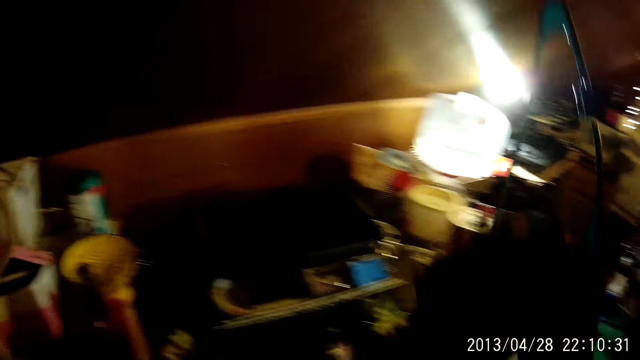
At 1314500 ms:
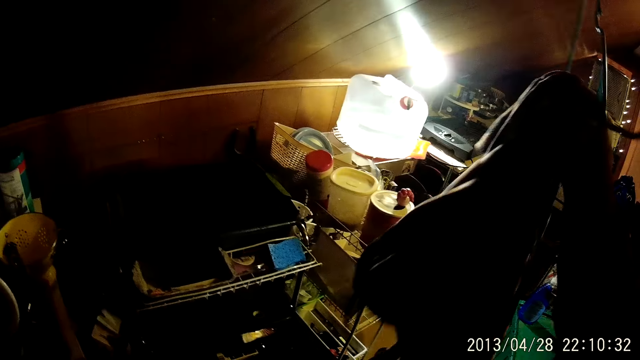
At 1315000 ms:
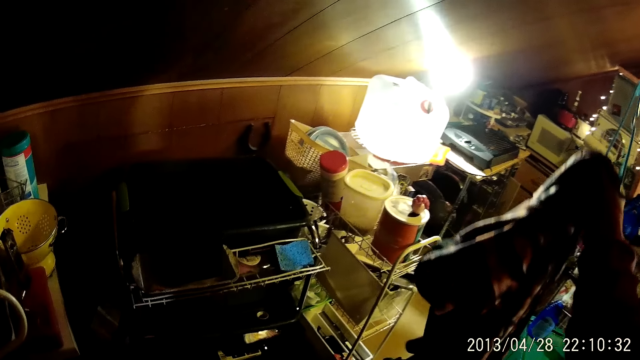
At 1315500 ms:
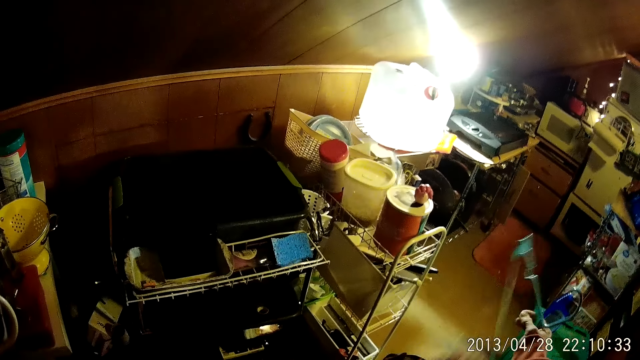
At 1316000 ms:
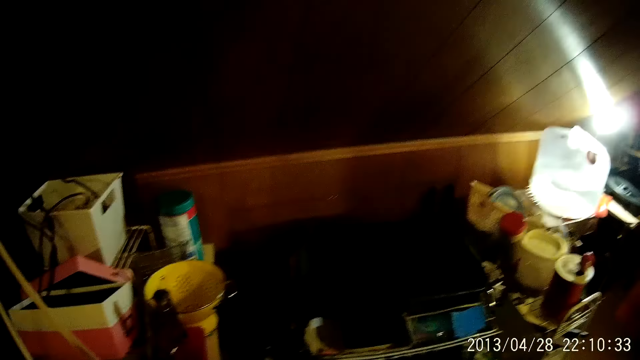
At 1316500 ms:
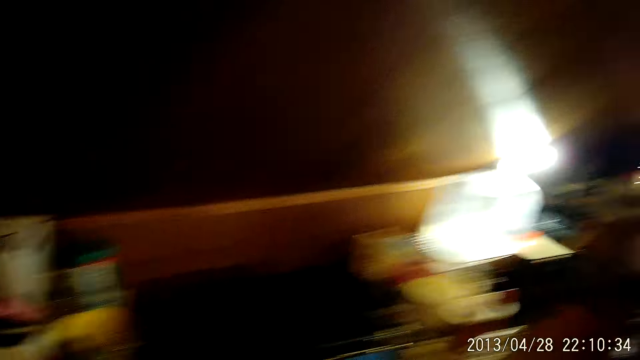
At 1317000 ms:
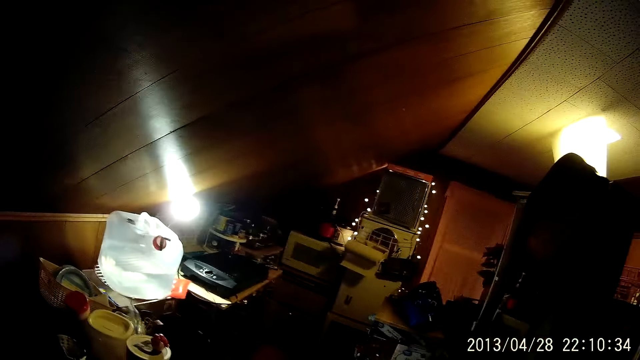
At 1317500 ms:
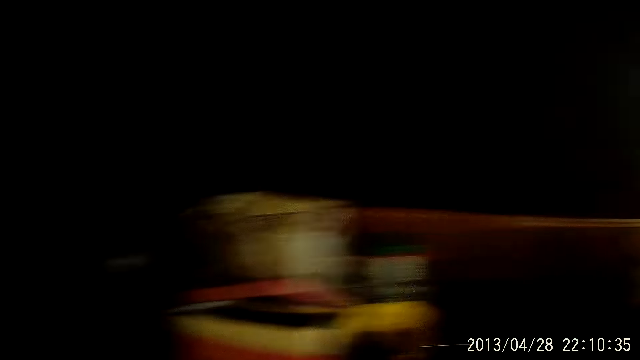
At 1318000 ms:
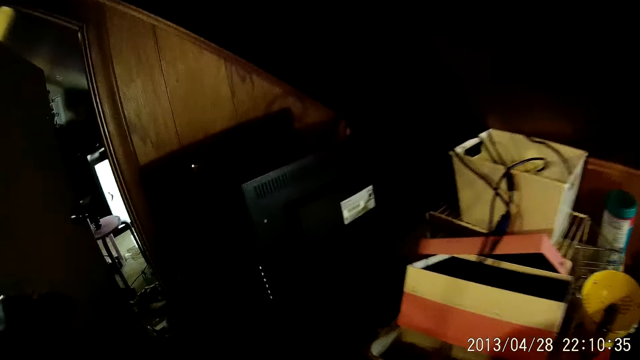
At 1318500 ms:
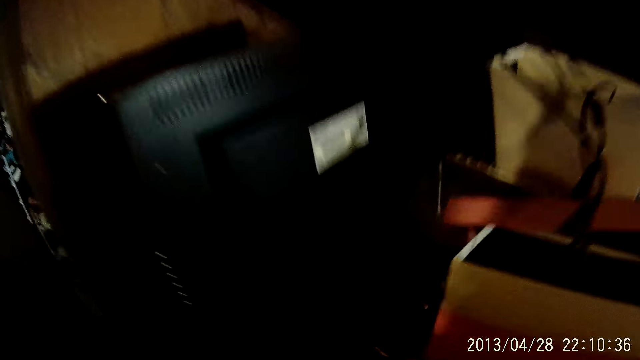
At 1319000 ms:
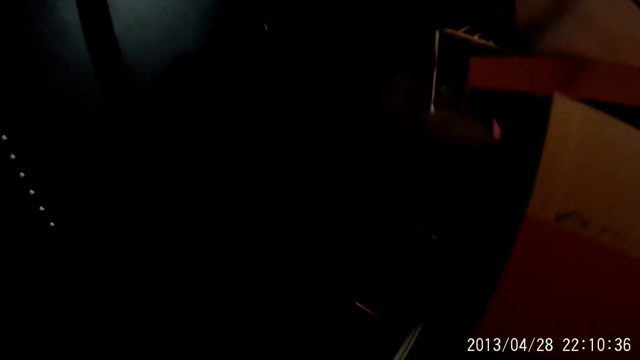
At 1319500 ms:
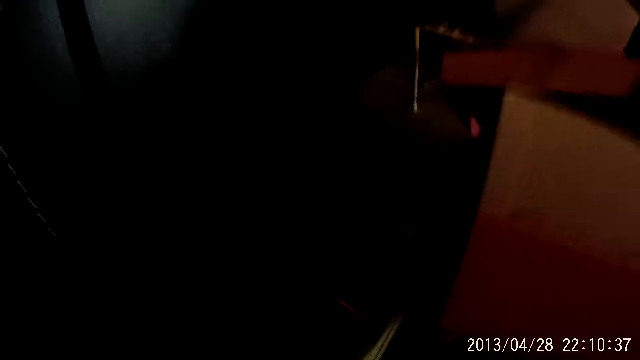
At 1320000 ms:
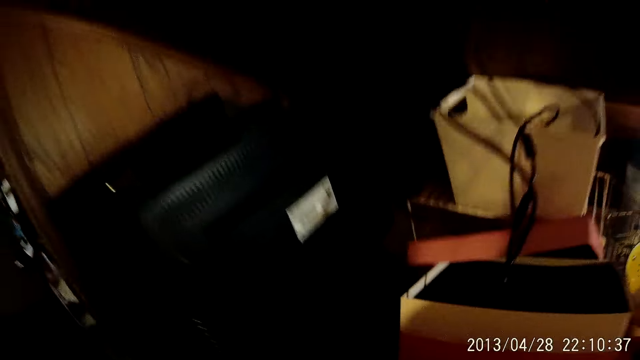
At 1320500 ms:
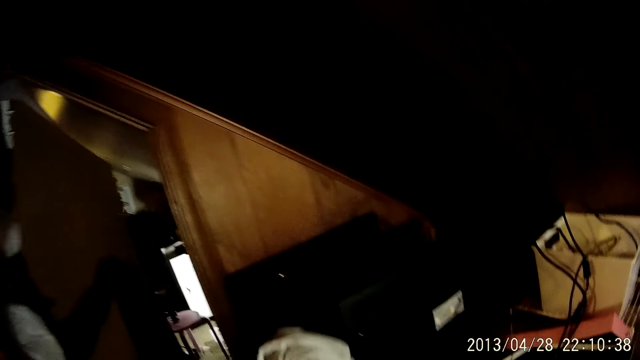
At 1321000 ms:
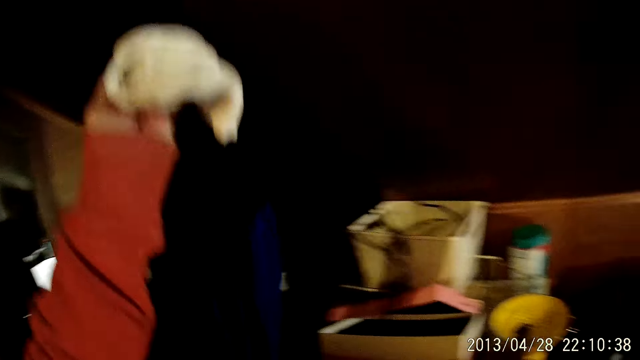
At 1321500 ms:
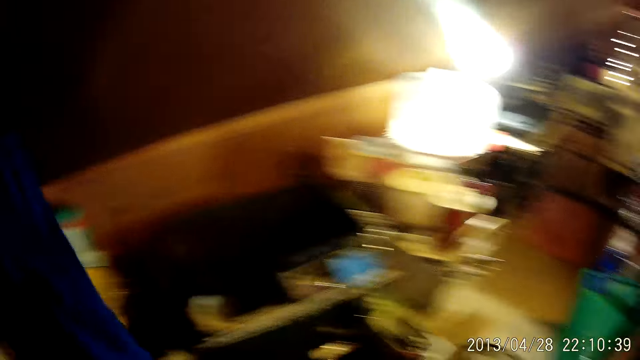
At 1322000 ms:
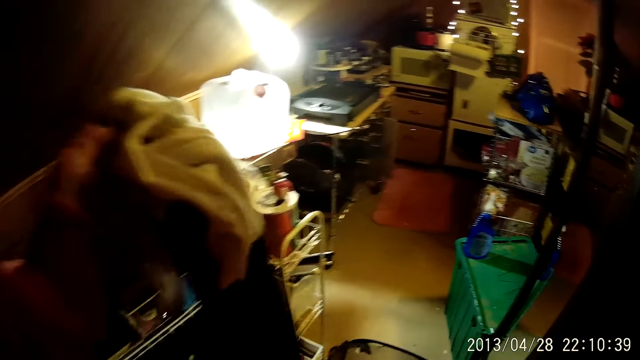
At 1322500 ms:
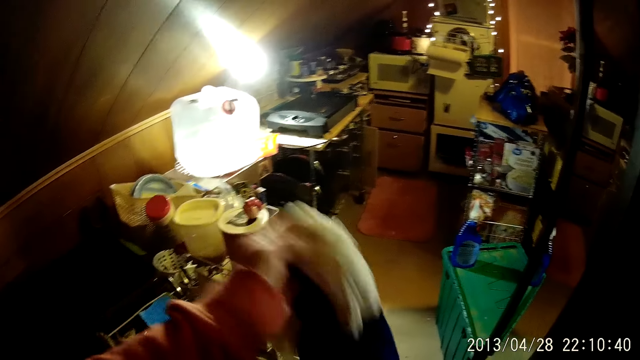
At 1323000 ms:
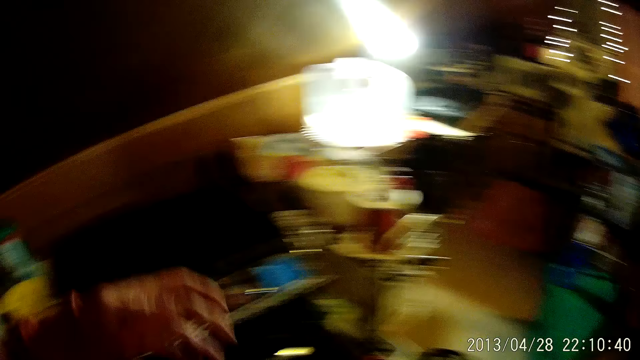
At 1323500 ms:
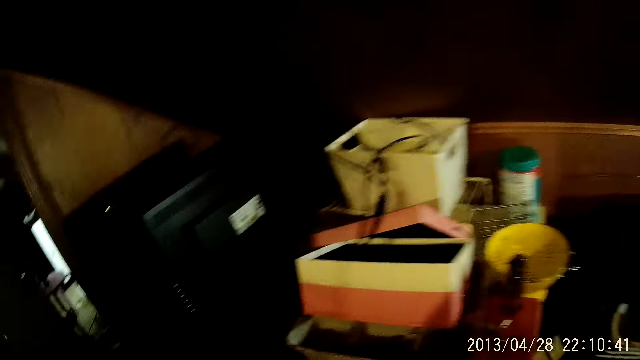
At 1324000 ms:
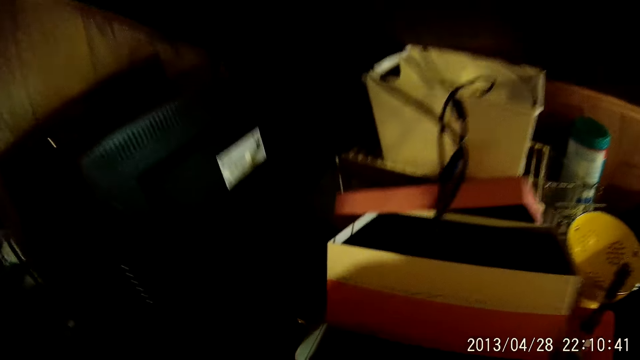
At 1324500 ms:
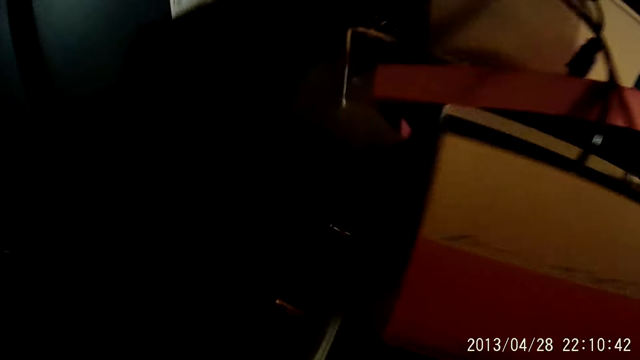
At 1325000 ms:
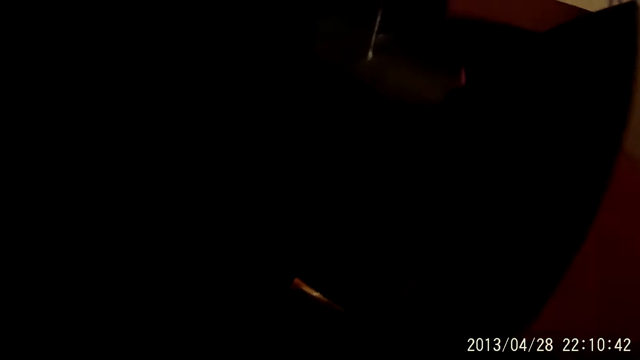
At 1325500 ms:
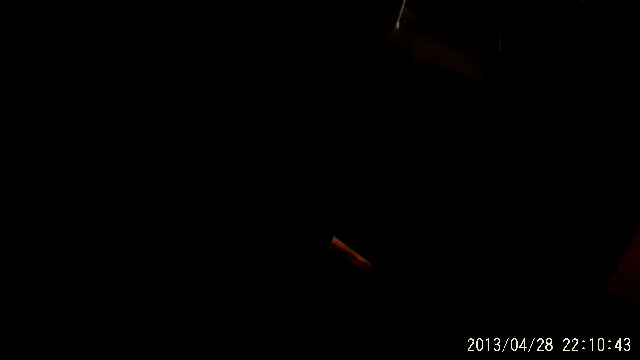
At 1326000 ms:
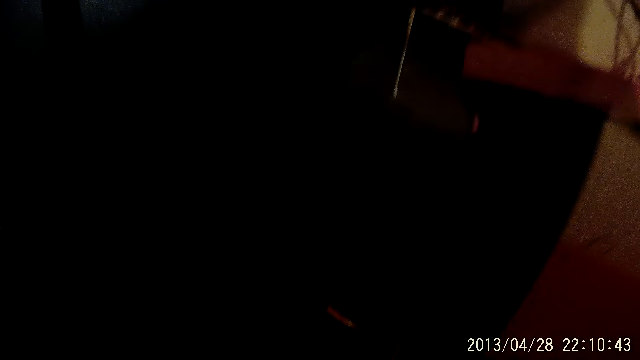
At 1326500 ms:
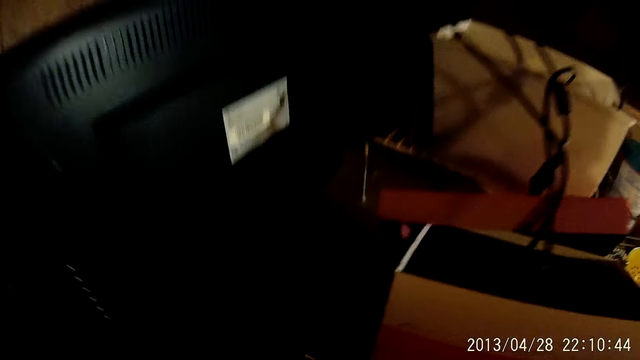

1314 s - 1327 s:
The camera wearer puts the cloth on the black laundry basket. They hold a hanger. They look around. They pick clothes and put the clothes on the black laundry basket. They walk in the house.

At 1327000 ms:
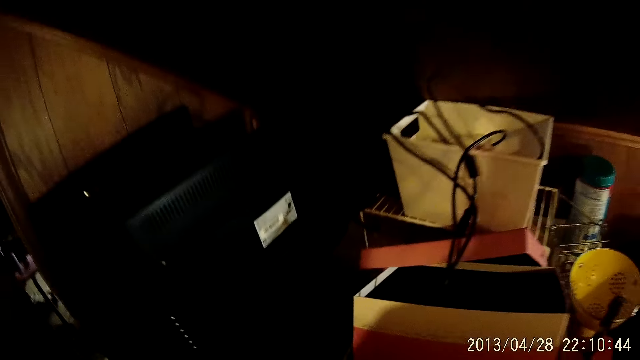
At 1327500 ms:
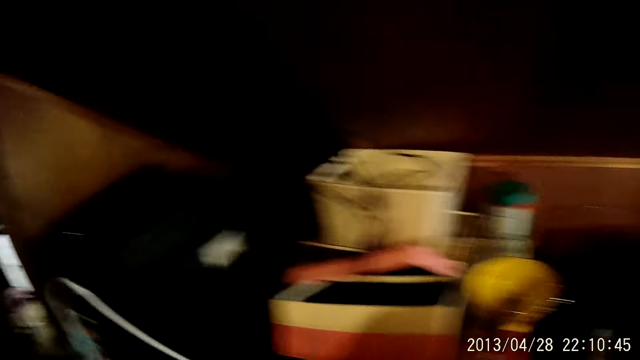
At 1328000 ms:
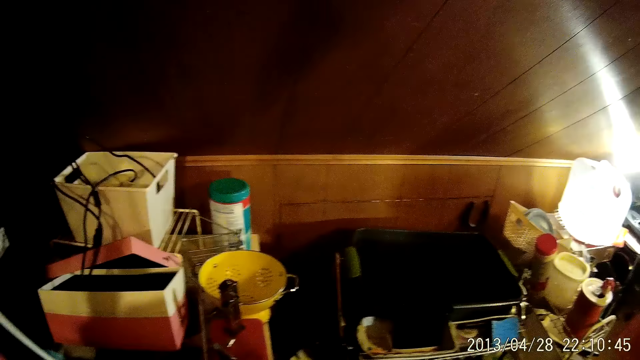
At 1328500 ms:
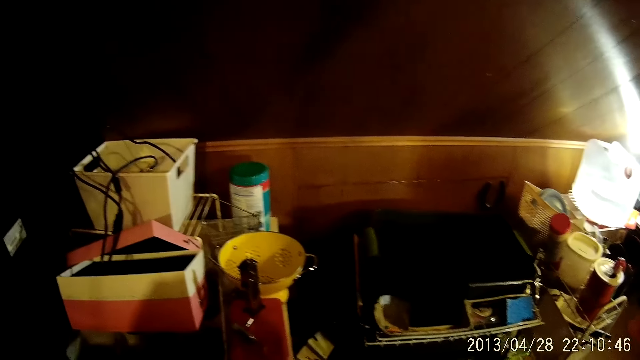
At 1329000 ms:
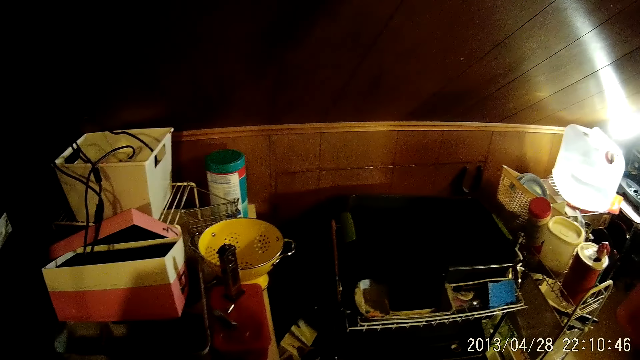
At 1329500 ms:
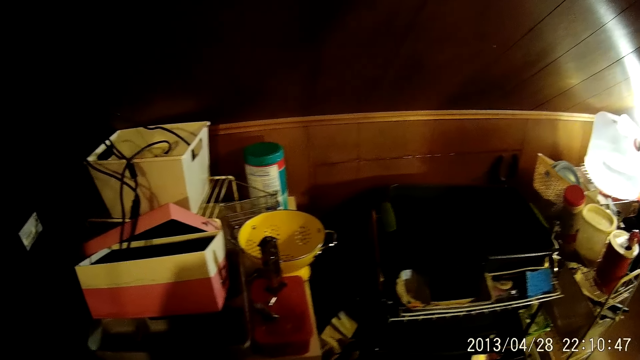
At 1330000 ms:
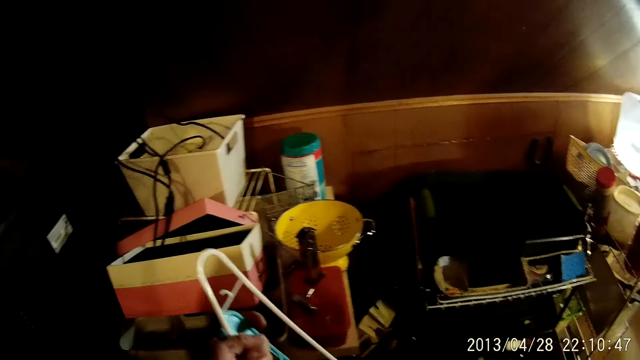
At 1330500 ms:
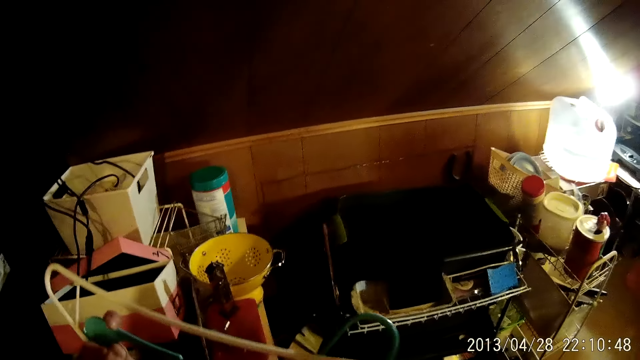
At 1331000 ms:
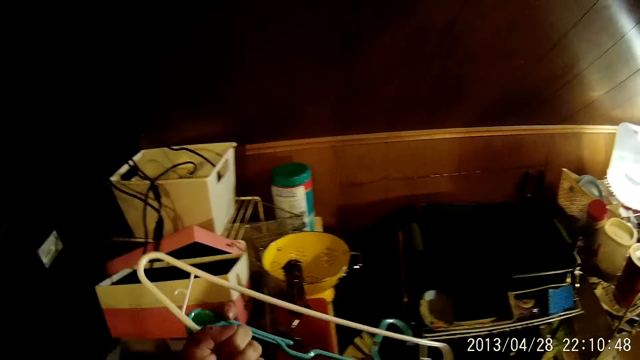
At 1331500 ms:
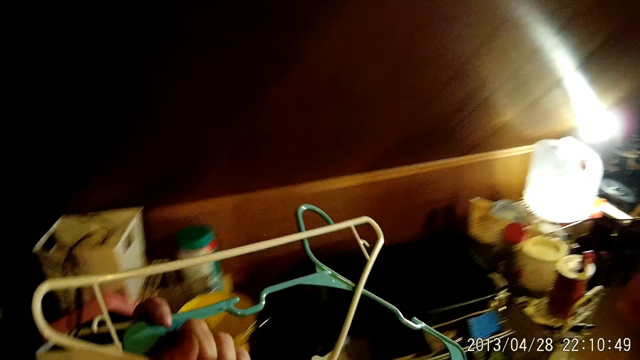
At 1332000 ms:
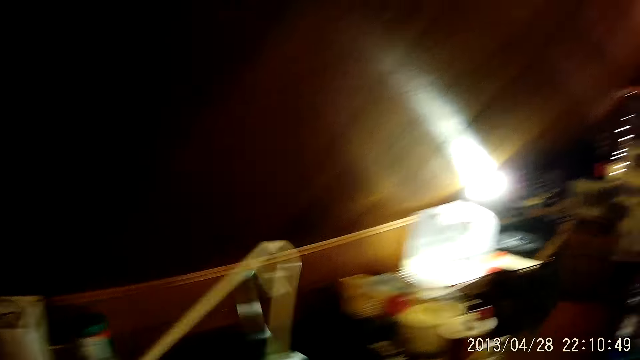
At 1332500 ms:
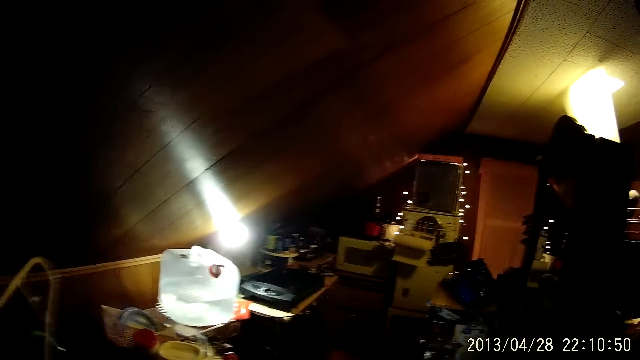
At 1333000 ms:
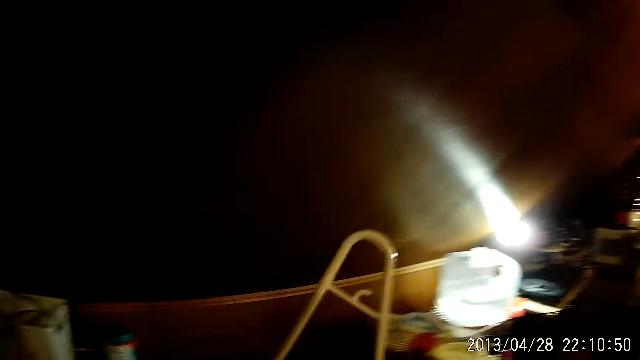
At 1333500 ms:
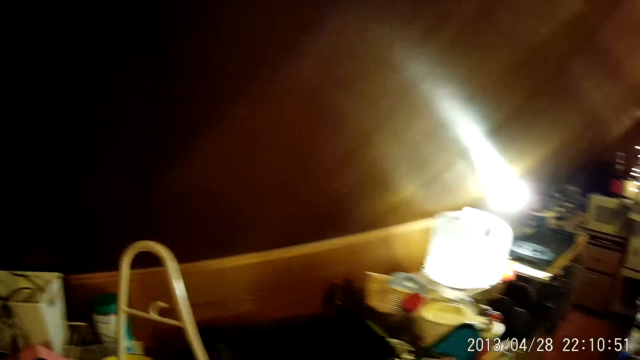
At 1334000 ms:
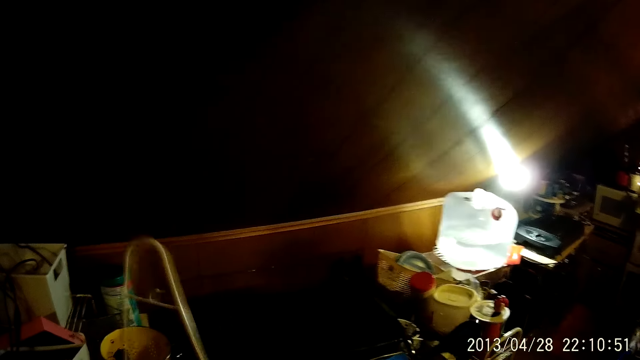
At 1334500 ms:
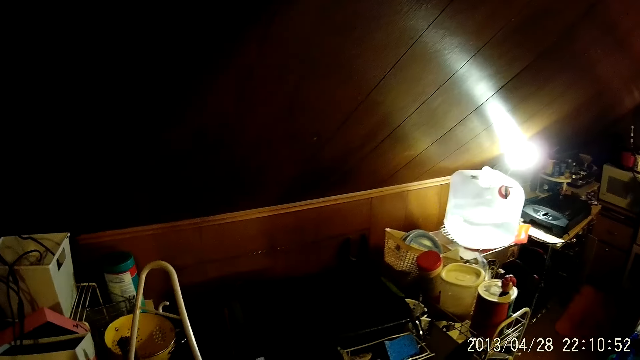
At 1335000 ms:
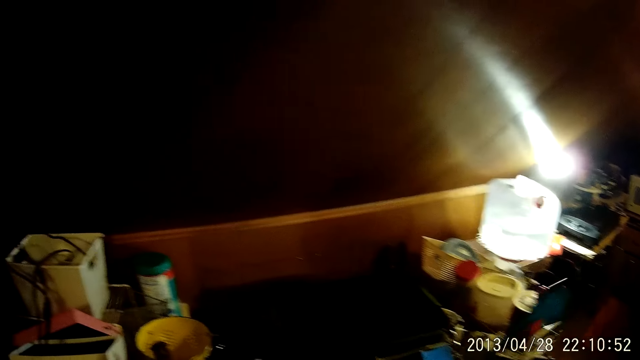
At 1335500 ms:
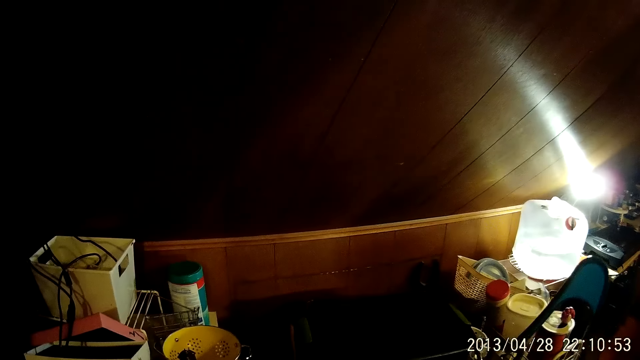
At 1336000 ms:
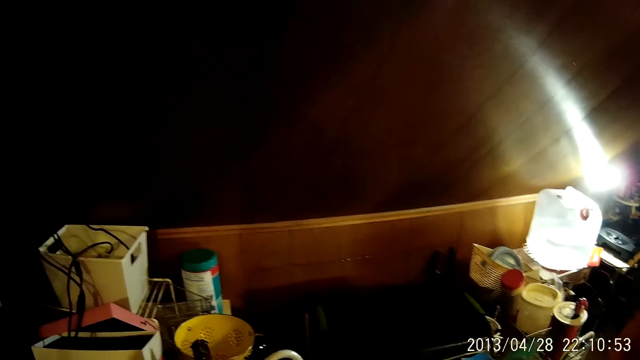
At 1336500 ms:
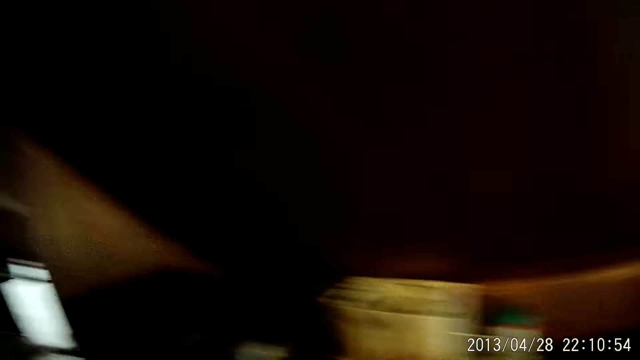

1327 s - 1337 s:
The camera wearer holds hangers.
